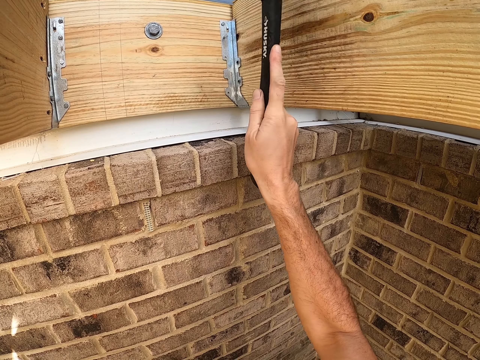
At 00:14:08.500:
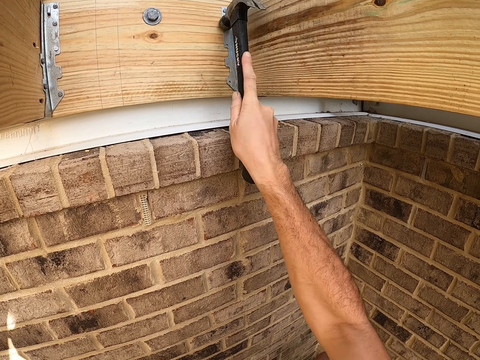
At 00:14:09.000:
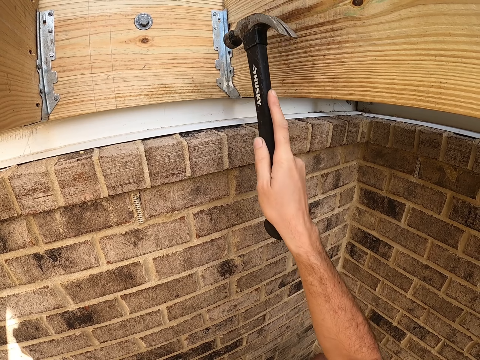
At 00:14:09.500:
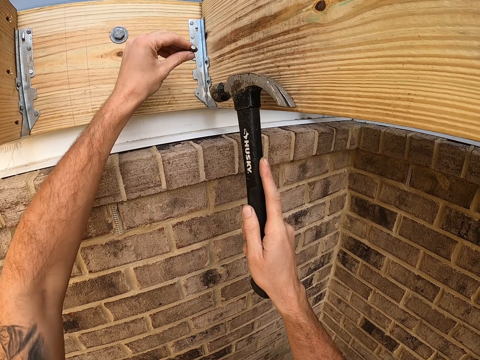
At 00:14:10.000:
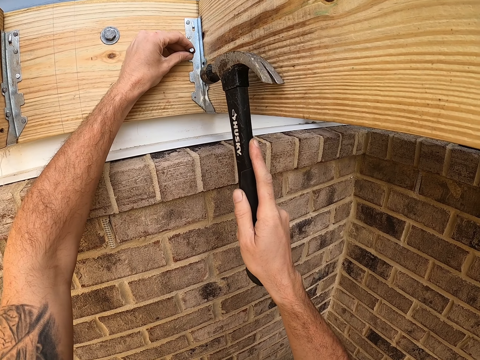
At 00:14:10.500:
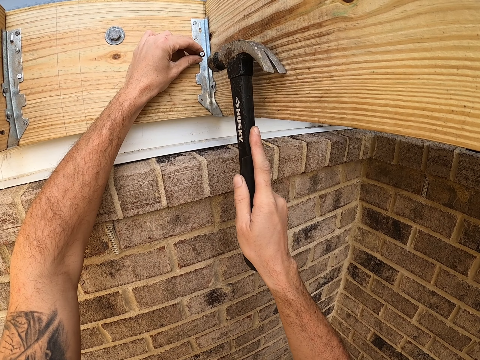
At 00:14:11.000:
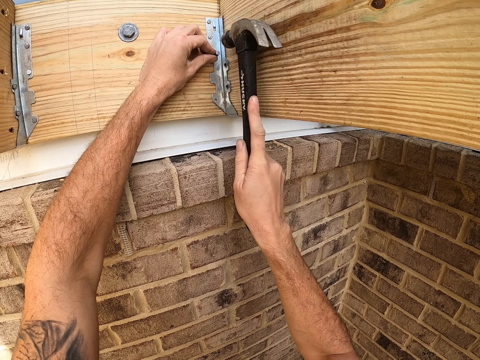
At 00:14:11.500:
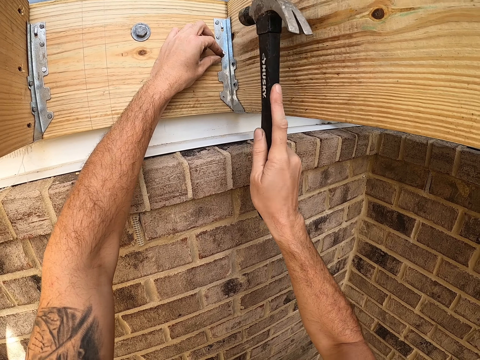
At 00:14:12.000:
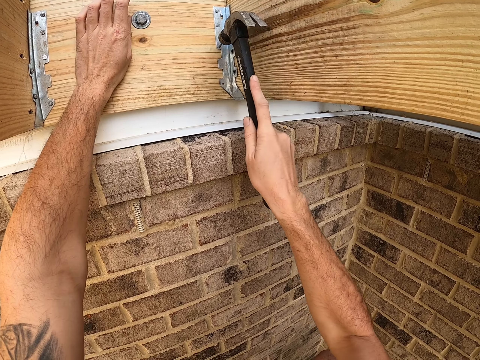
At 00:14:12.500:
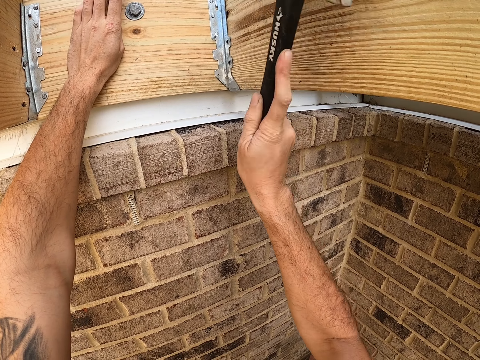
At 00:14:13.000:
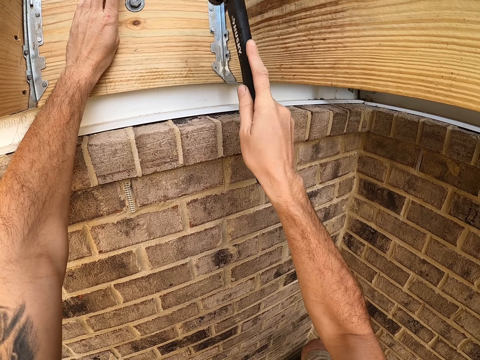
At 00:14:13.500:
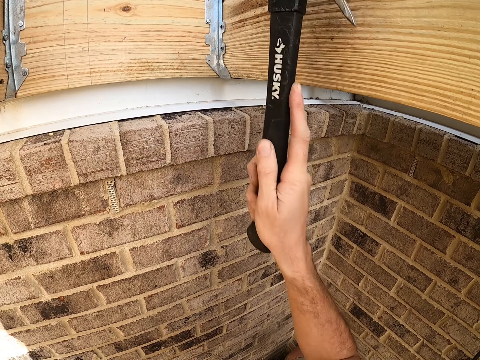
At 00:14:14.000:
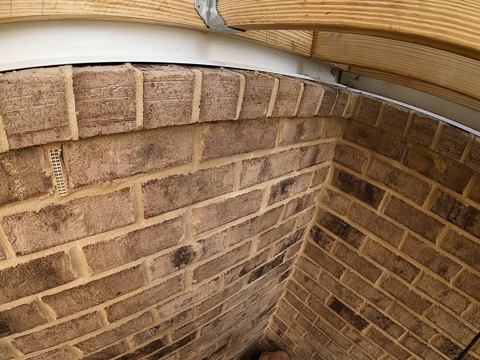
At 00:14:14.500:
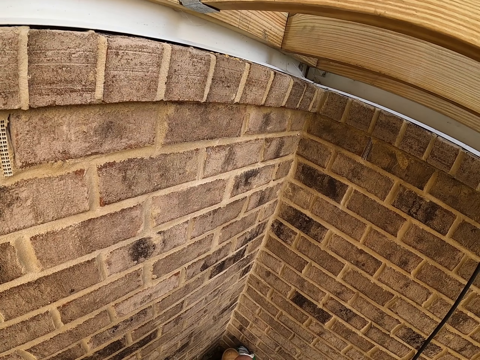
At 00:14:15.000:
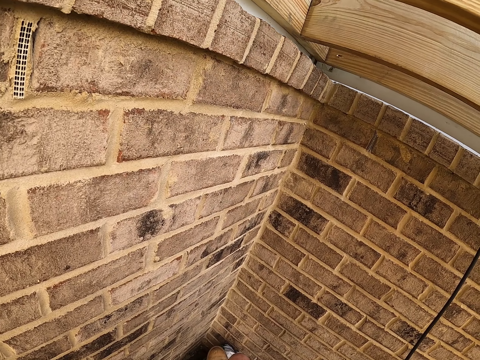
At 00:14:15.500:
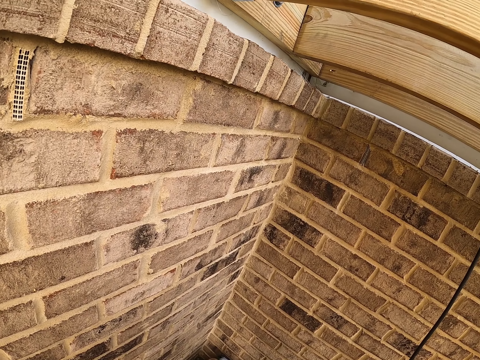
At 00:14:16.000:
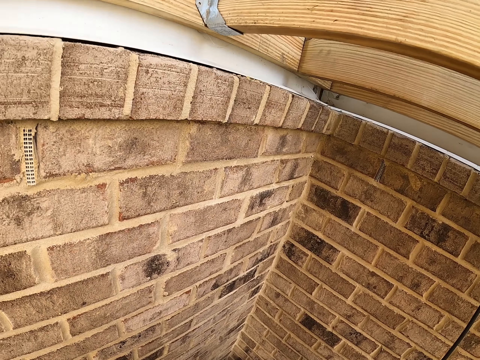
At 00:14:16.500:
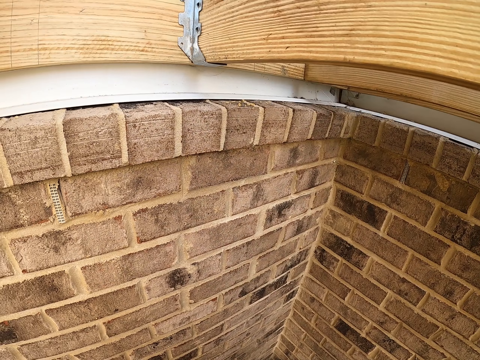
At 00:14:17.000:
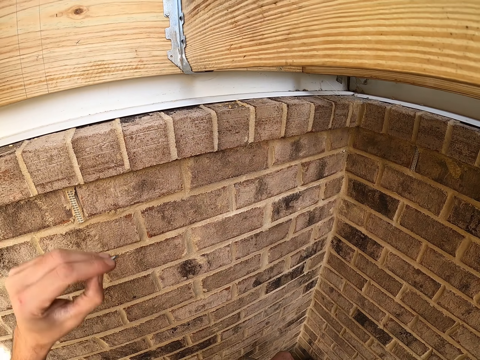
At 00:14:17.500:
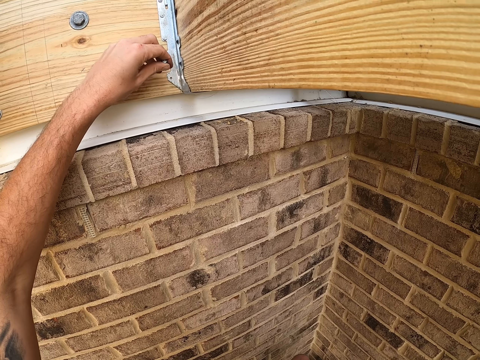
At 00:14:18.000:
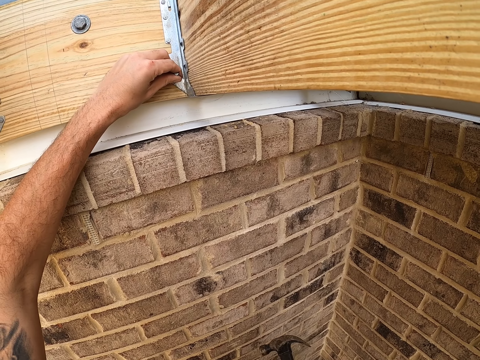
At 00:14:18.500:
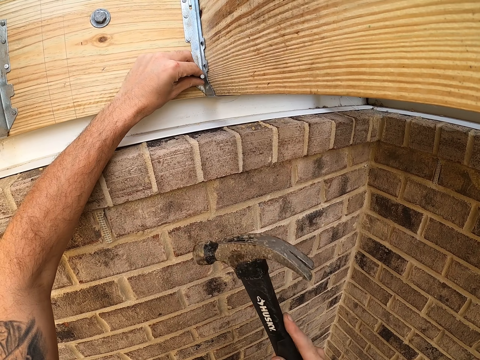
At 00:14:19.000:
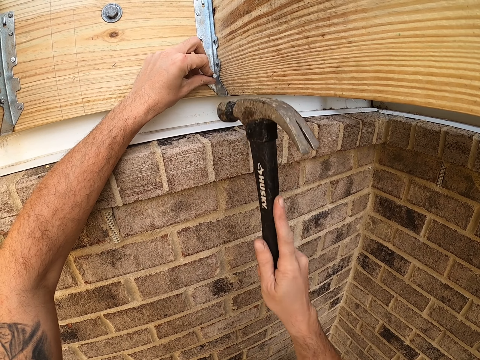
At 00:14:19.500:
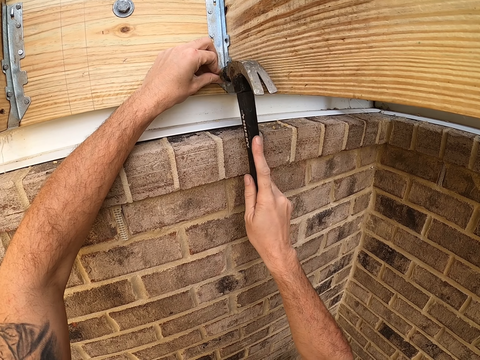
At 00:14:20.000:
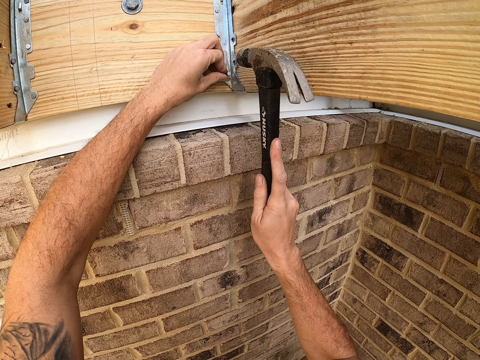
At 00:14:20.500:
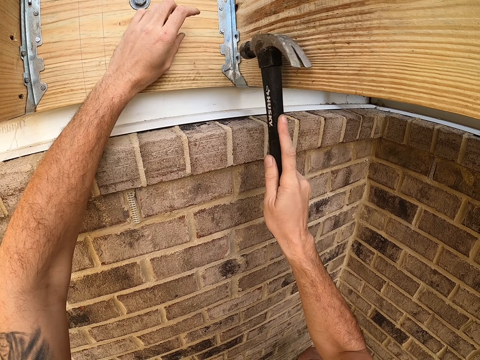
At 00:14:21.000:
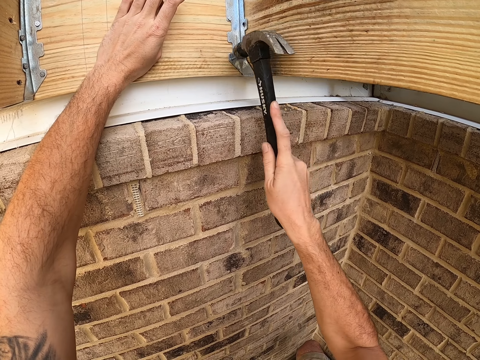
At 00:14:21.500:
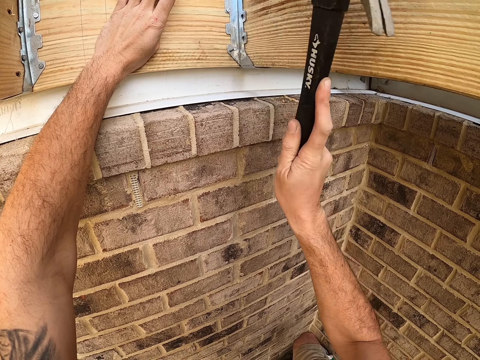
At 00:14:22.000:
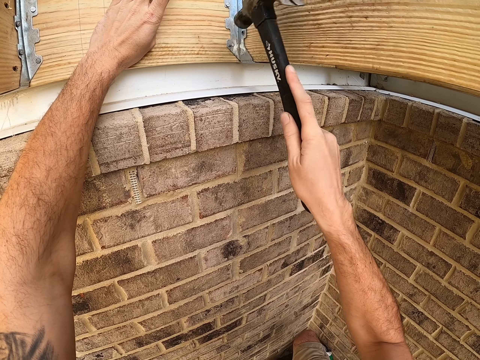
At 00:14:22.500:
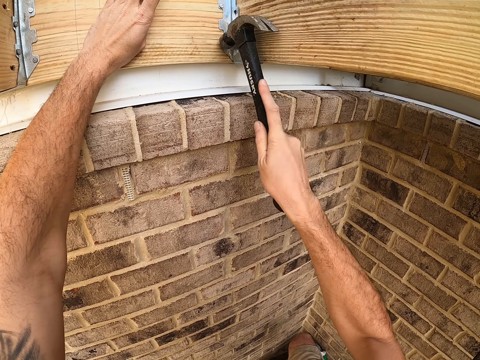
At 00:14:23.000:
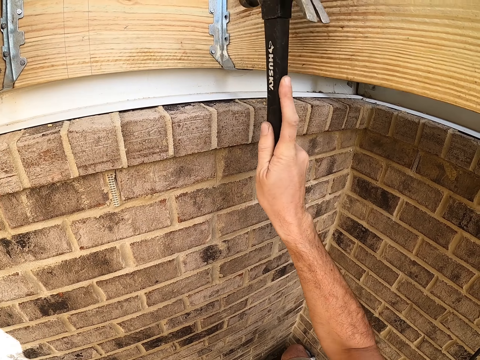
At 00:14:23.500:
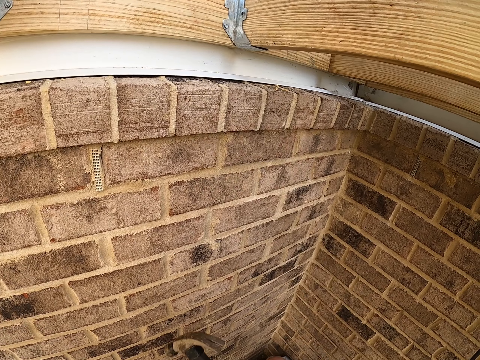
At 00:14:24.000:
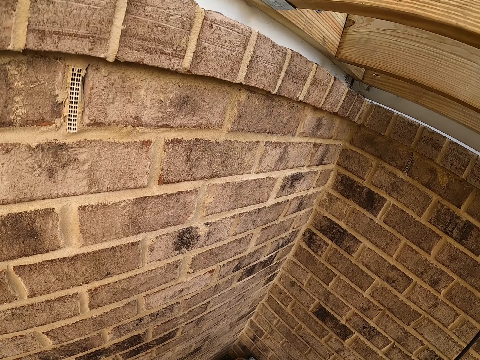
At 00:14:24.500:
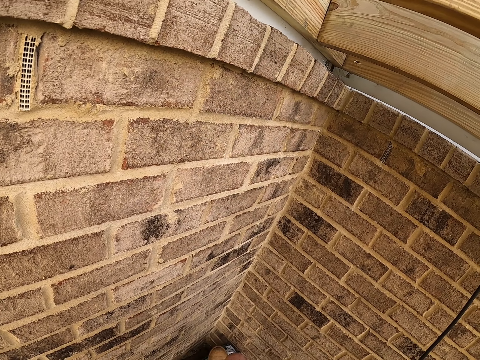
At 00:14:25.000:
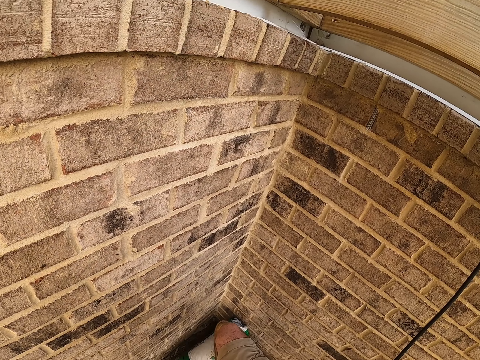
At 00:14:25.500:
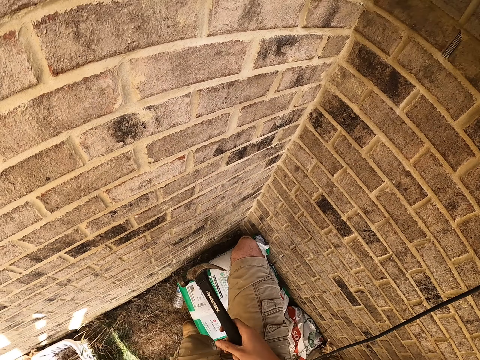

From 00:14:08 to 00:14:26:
The camera wearer hits the nail in the hinge with the hammer in the right hand. He holds a nail. He places the nail in the hinge with the left hand. He hits the nail in the hinge with the hammer in the right hand. He places his left hand on the board. He hits the nail in the hinge with the hammer in the right hand. He holds the hammer in the right hand. He looks around. He holds the nail. He hits the nail in the hinge with the hammer in the right hand. He hits the nail in the hinge with the hammer in the right hand again. He places his left hand on the board. He hits the nail in the hinge with the hammer in the right hand. He places his left hand on the board. He looks around.

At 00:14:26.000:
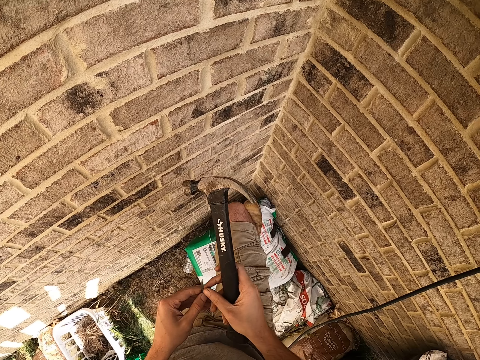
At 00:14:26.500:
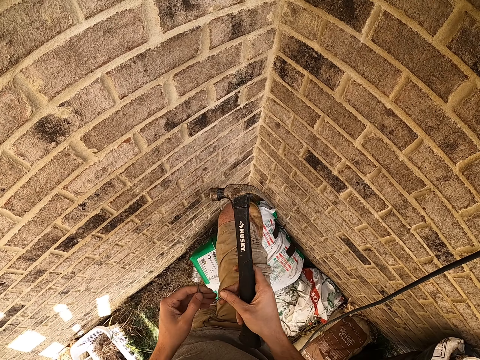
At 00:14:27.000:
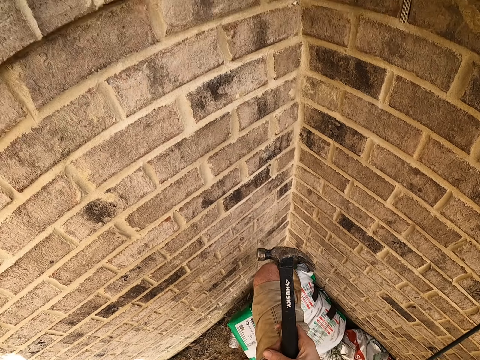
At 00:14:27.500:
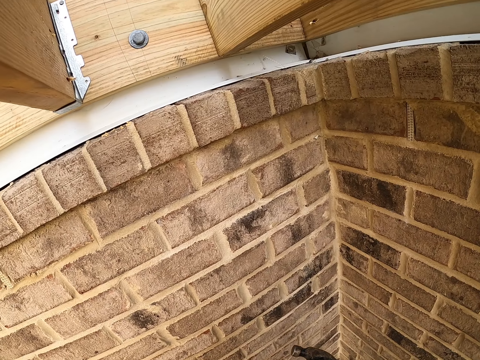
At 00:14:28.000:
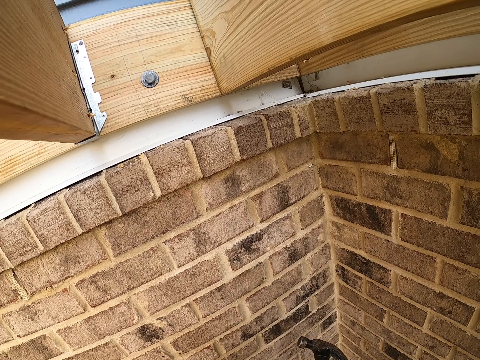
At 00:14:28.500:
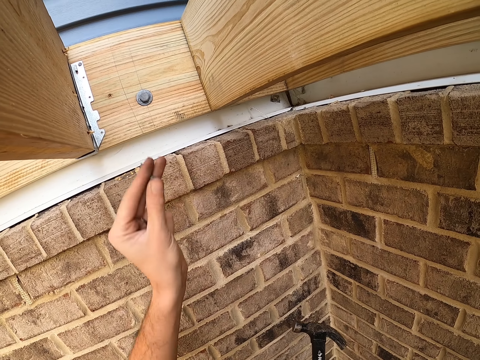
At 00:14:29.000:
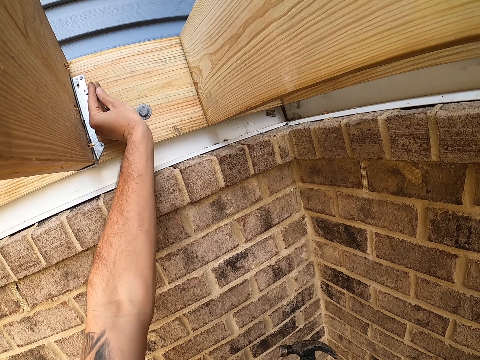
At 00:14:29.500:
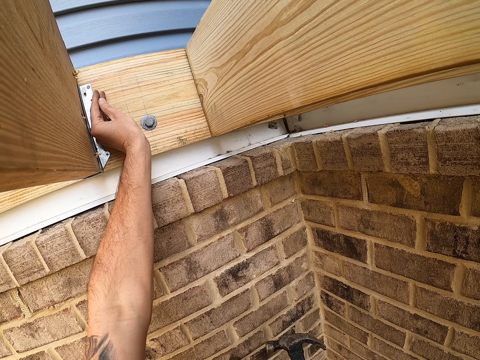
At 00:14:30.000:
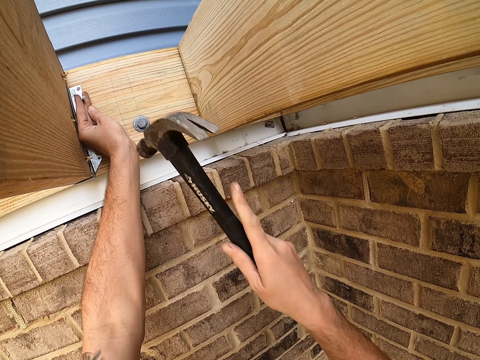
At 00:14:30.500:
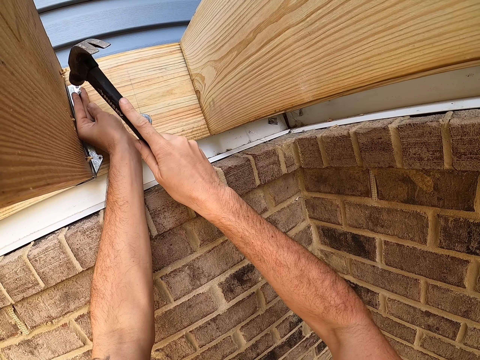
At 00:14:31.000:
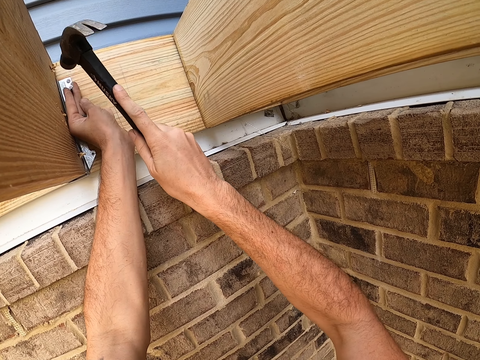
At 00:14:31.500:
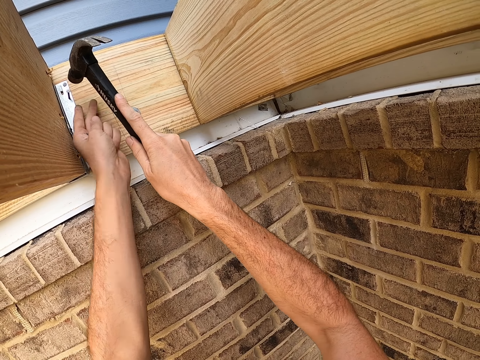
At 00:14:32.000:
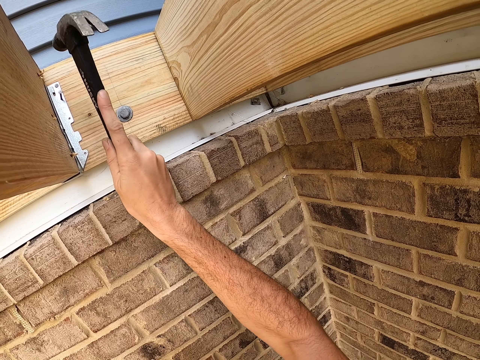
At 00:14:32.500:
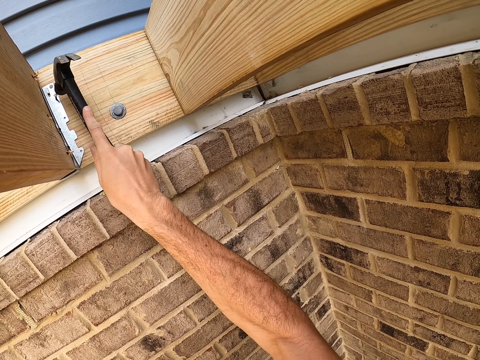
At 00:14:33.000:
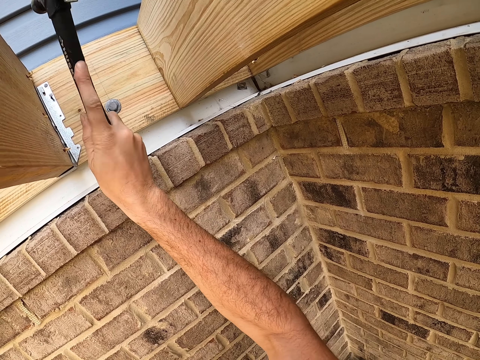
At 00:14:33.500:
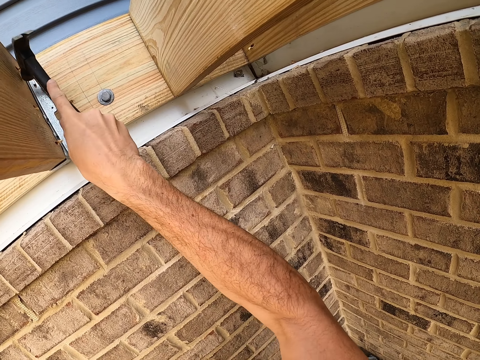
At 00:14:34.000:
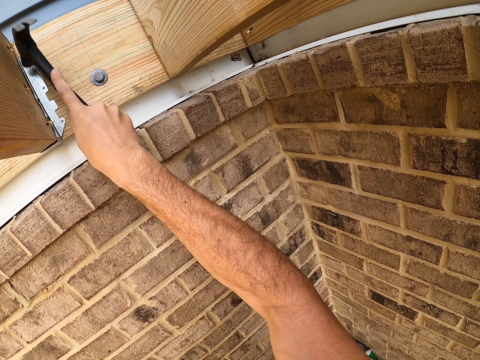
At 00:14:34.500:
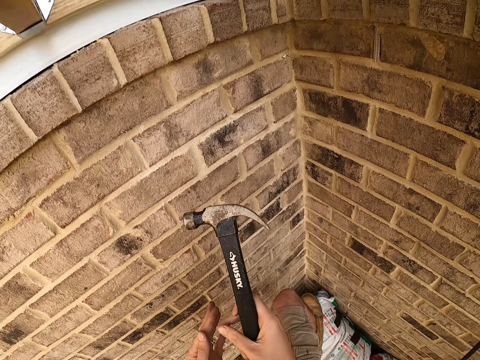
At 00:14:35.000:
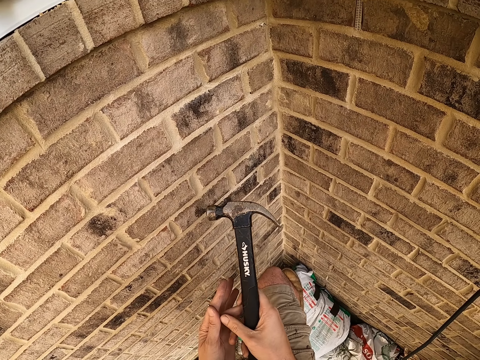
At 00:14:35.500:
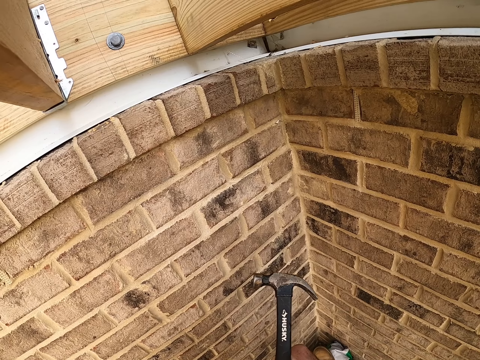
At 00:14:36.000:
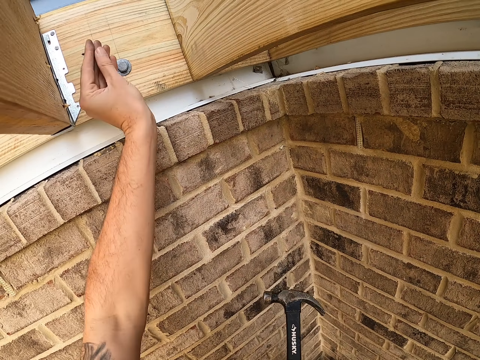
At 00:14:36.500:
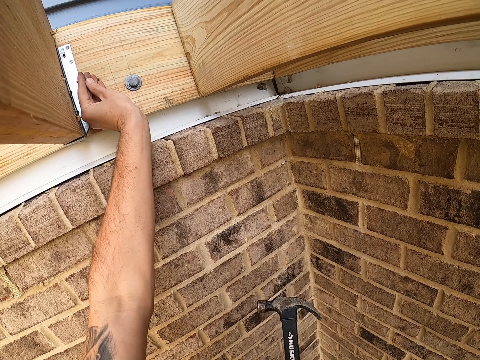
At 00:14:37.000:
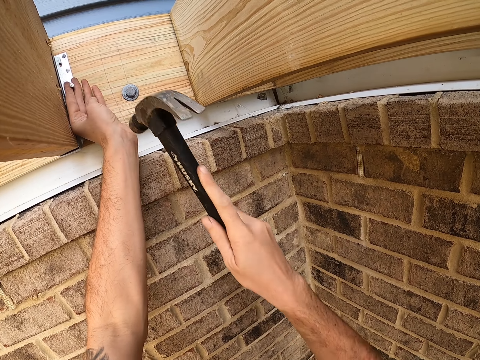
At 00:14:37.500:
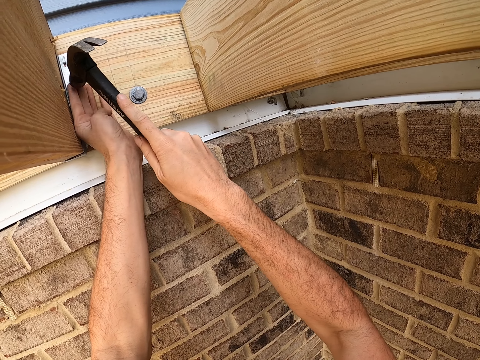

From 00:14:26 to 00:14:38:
The camera wearer holds the nails. He holds the hammer with the right hand. He looks around. He puts the nail in the hinge. He hits the nail in the hinge with the hammer in the right hand. He removes his left hand from the board. He hits the nail in the hinge with the hammer in the right hand. He carries the nail with both hands. He puts the nail in the hinge.
